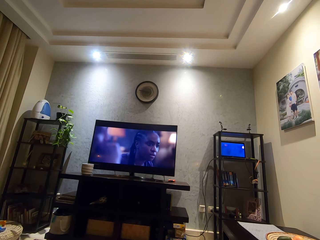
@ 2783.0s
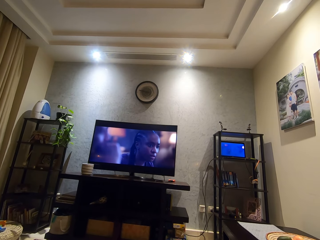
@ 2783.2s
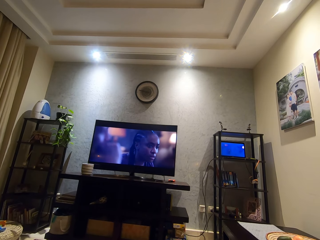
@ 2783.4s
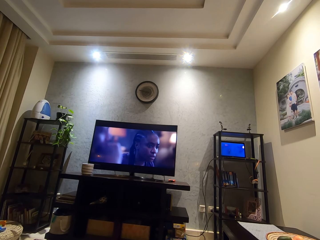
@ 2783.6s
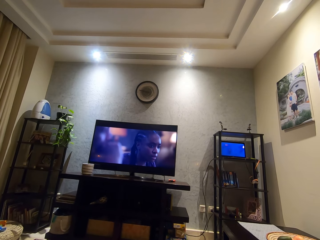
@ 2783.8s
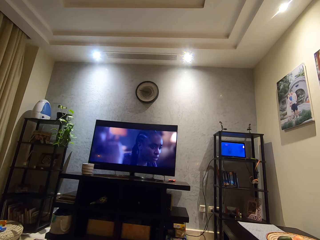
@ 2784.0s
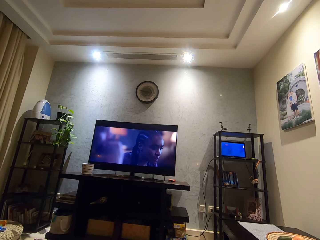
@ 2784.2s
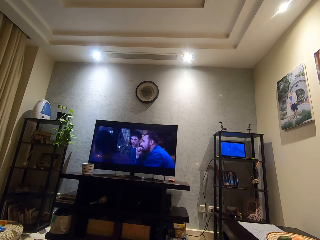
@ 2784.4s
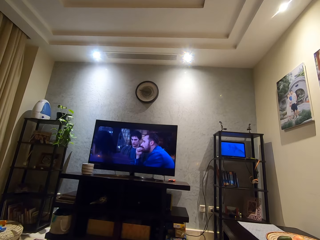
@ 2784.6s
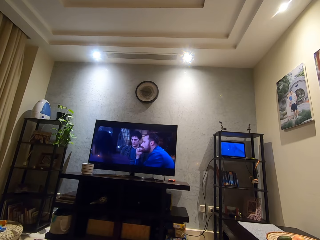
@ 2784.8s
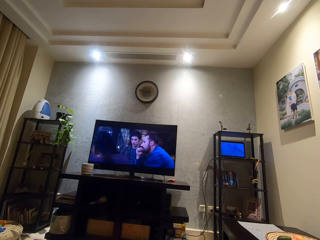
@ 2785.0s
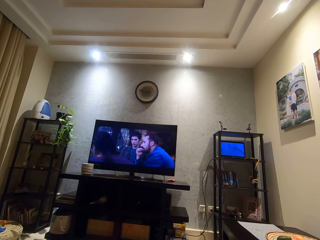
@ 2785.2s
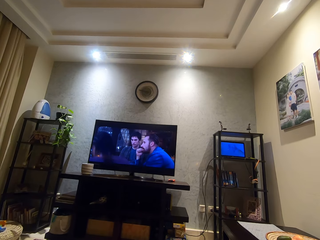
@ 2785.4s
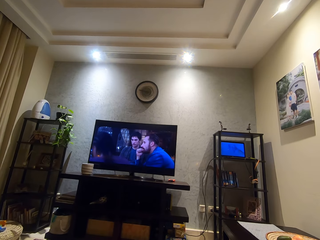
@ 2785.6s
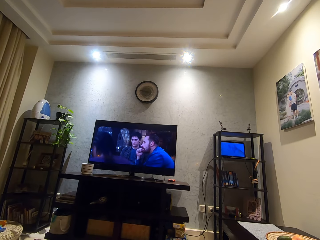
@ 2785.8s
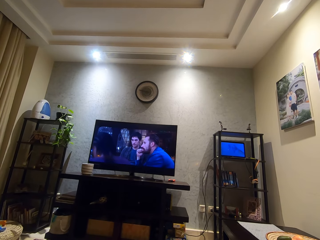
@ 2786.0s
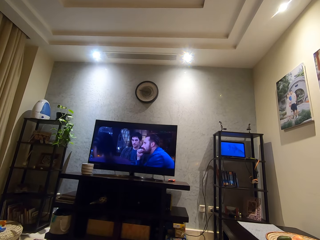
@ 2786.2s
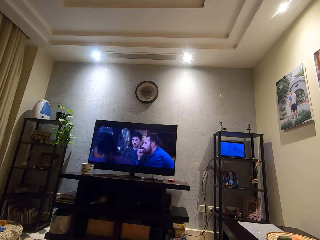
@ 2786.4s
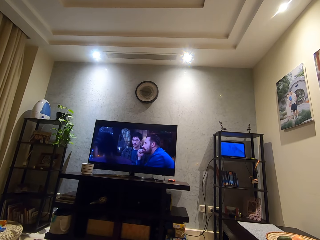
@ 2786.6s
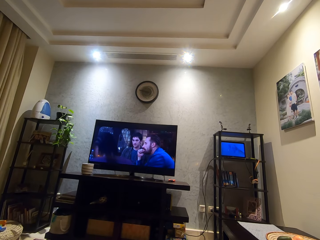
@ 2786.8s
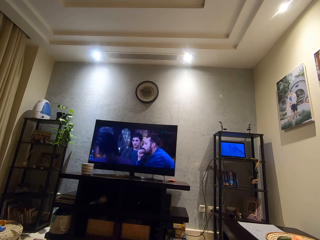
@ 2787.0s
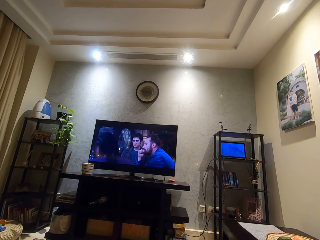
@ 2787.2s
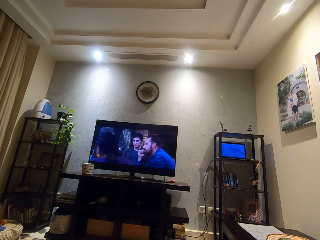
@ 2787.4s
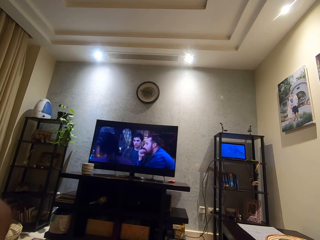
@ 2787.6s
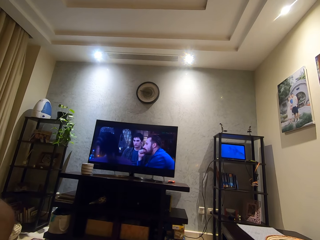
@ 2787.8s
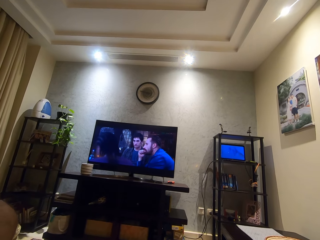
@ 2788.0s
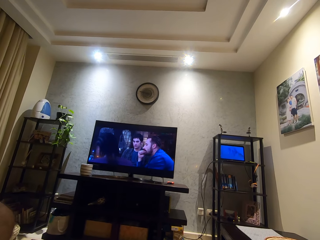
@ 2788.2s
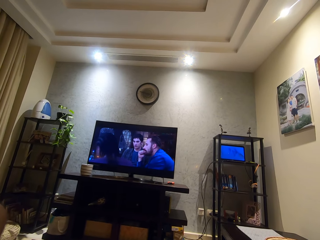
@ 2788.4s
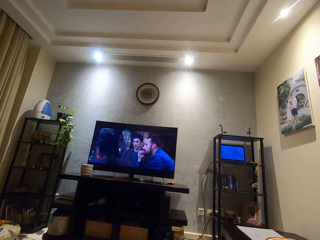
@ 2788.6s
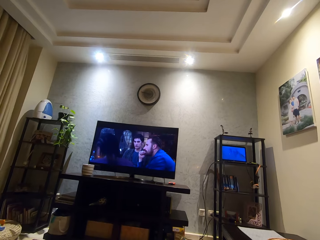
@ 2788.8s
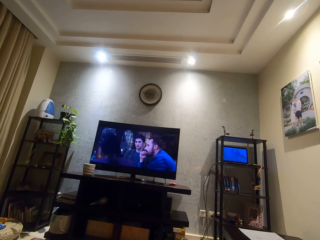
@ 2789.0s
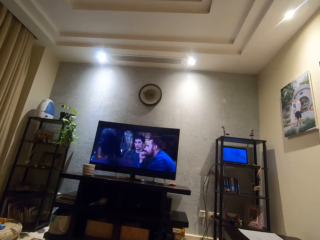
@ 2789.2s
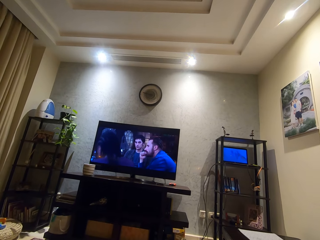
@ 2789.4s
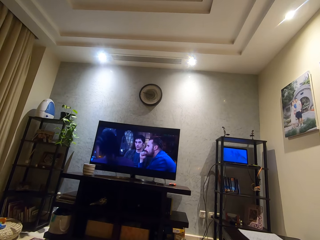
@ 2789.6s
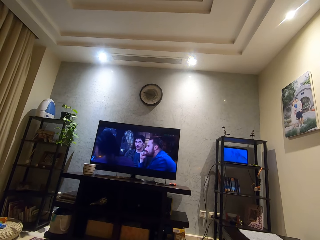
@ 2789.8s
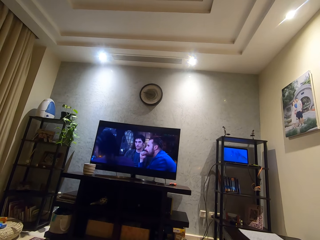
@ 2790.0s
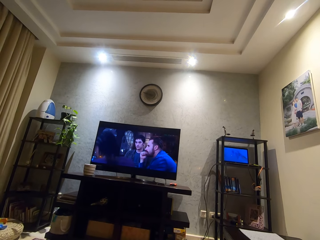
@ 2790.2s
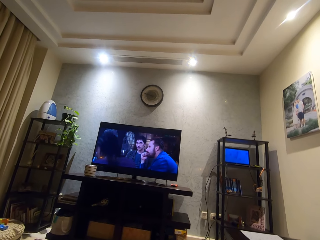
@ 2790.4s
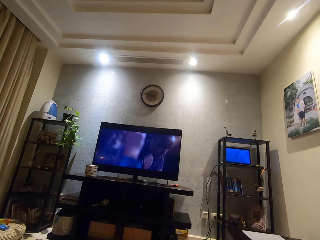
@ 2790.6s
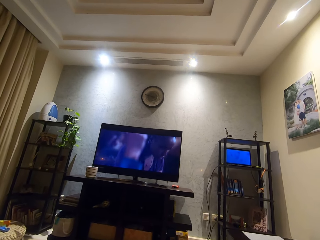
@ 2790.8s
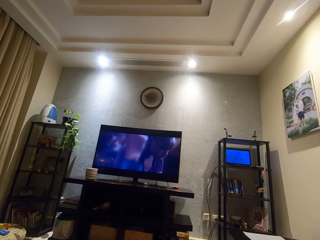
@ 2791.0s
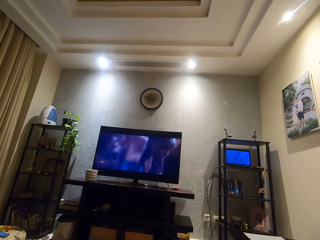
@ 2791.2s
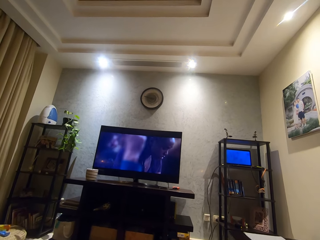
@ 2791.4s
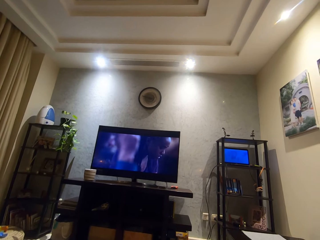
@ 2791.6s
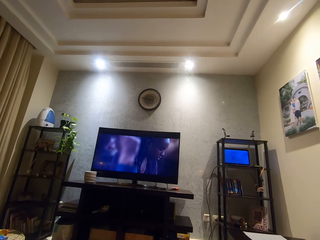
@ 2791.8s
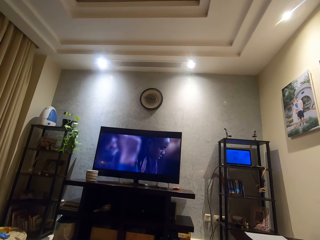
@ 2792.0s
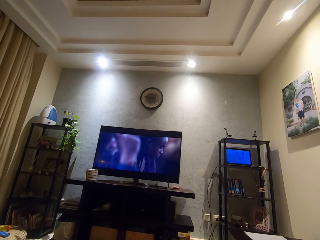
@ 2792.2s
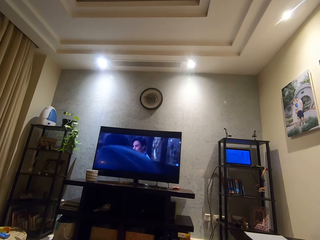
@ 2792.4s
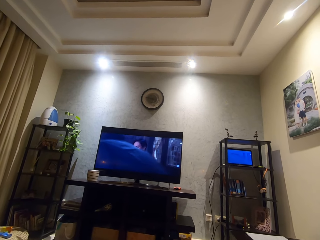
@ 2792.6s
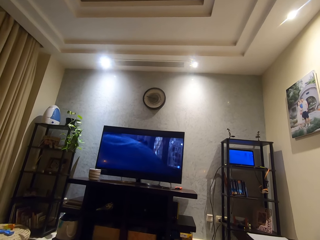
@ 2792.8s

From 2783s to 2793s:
The camera wearer moves his left leg.

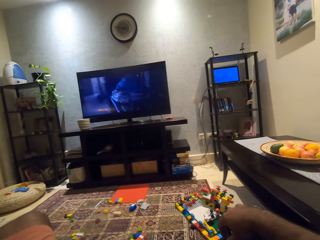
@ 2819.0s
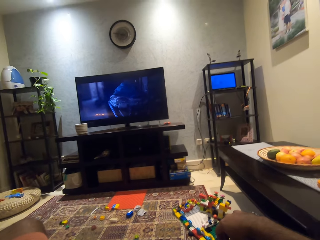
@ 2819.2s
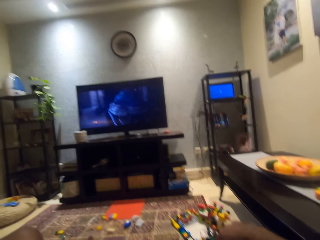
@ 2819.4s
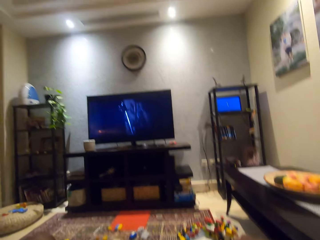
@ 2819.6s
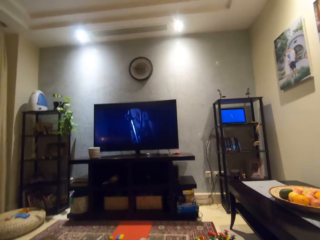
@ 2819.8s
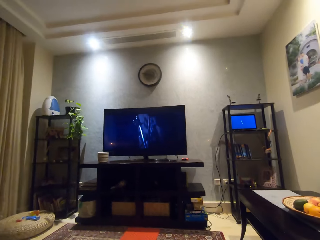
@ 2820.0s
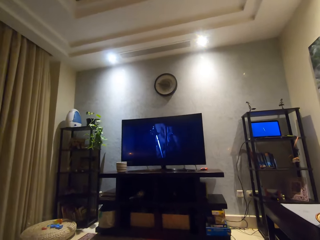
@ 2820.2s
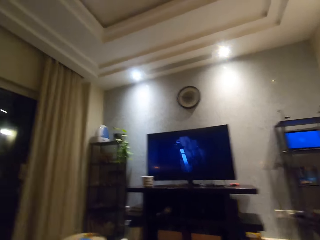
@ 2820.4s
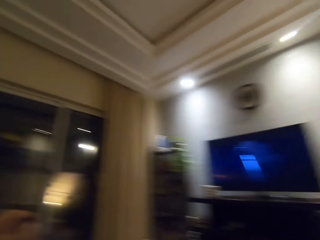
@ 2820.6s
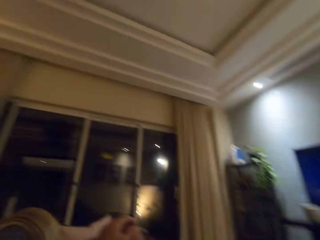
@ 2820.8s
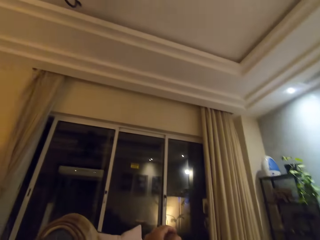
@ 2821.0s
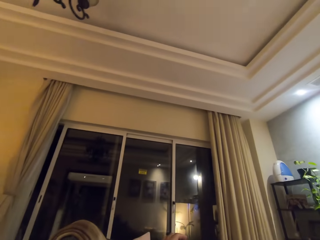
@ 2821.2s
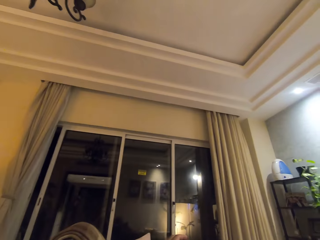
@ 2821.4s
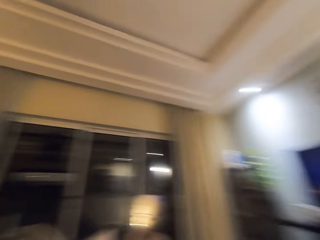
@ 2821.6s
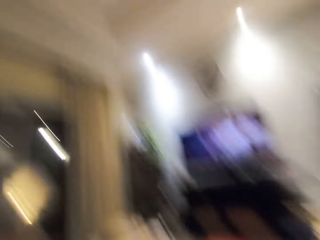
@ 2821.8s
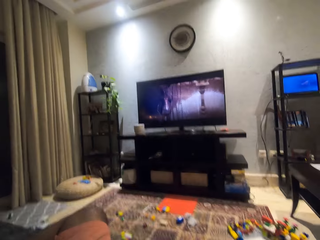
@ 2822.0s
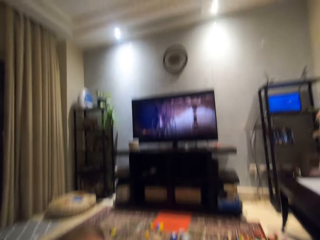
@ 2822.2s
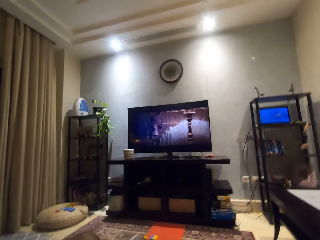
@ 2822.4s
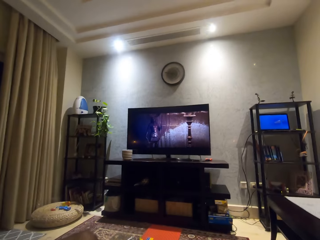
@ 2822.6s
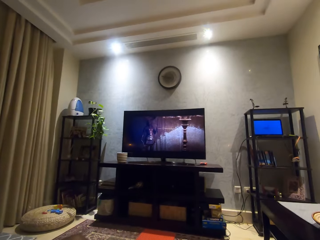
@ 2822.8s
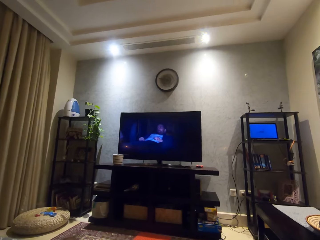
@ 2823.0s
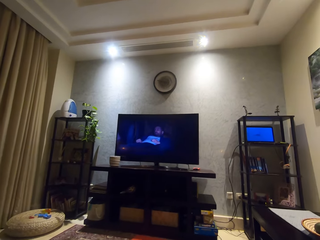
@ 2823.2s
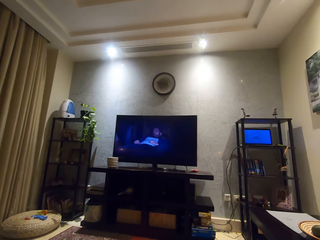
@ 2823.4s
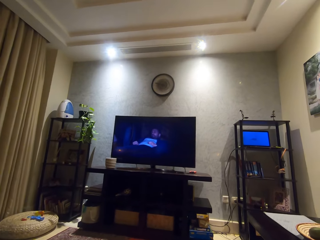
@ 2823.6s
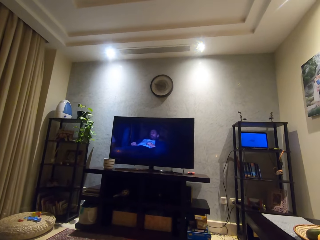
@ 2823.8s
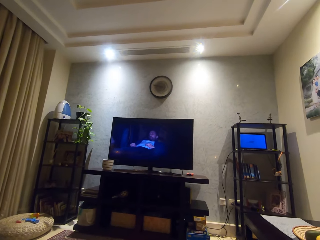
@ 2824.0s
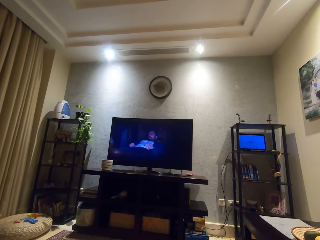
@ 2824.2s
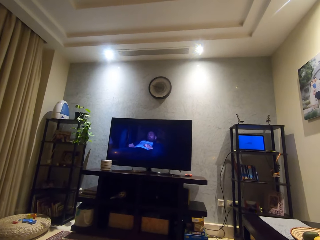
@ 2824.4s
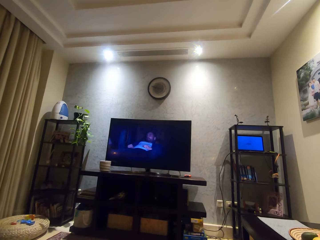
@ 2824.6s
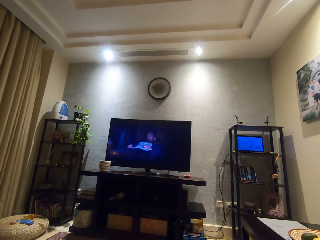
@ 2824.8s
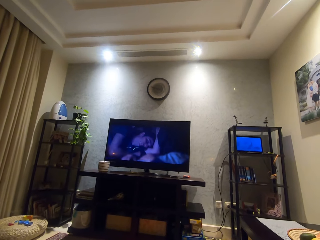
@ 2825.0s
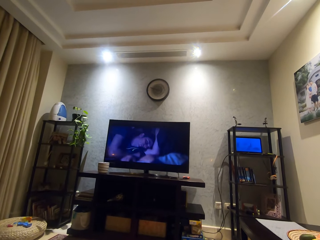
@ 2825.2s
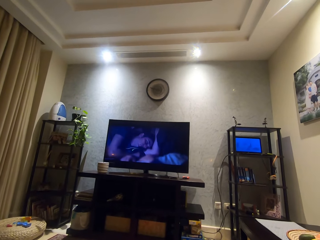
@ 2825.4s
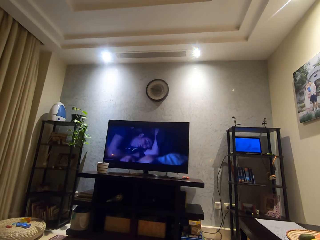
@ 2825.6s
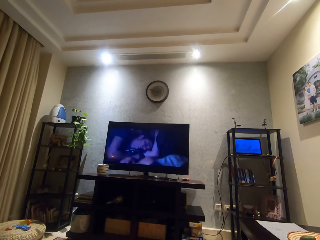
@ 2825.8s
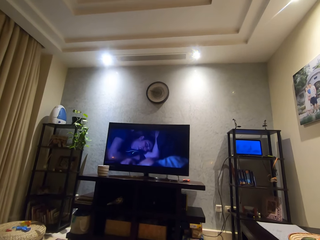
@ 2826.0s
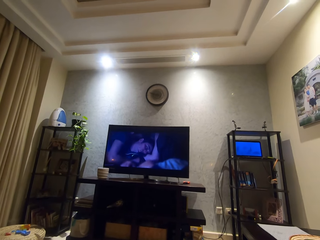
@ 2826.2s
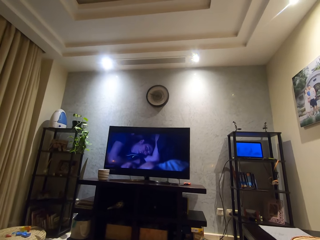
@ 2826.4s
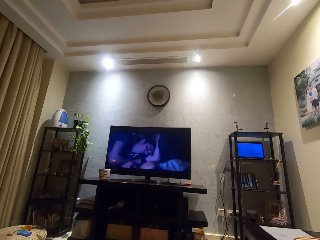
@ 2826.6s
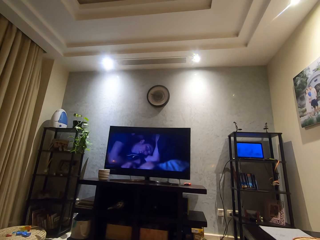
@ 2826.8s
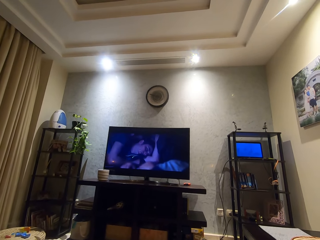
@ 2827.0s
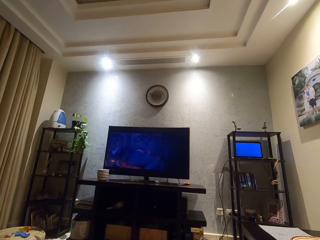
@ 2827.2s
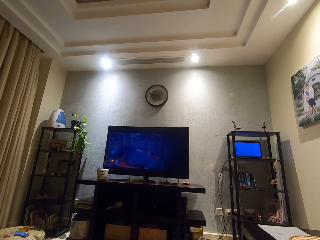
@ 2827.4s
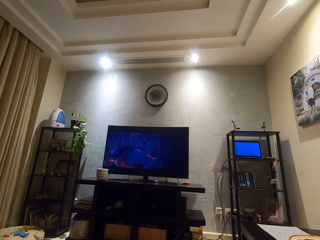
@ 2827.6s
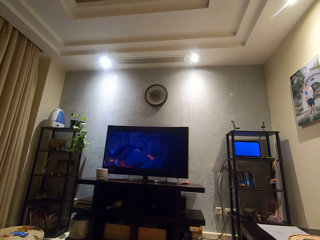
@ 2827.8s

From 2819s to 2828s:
The camera wearer looks around the room. They watch a movie on the television screen.
